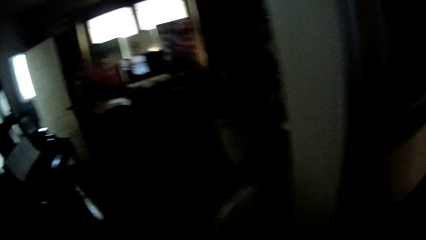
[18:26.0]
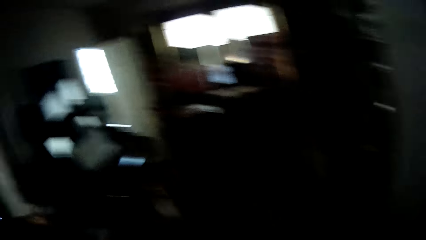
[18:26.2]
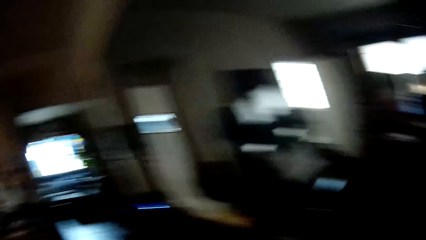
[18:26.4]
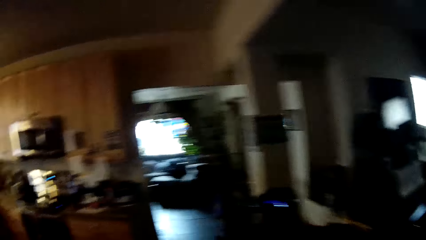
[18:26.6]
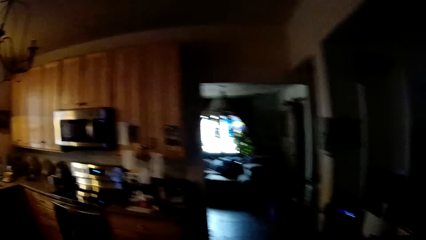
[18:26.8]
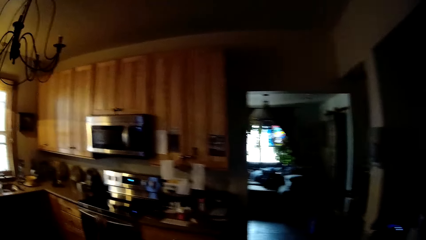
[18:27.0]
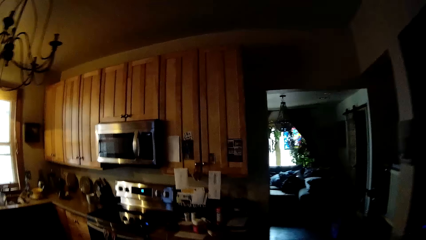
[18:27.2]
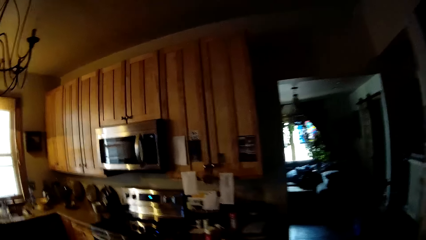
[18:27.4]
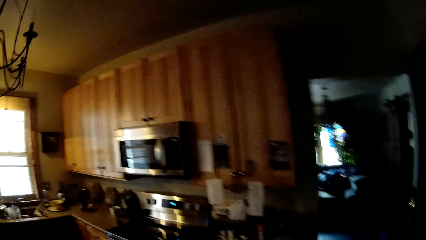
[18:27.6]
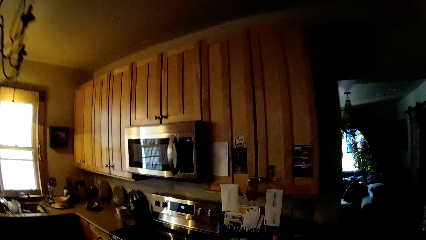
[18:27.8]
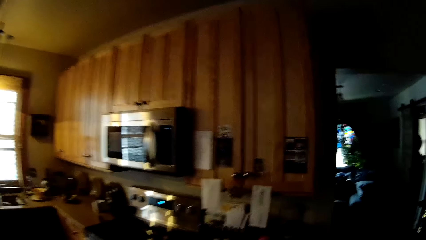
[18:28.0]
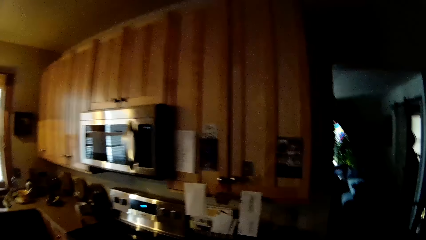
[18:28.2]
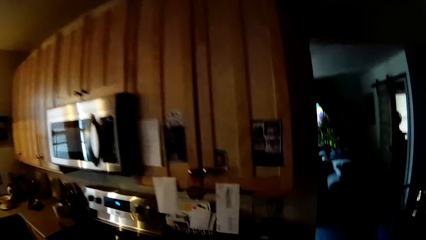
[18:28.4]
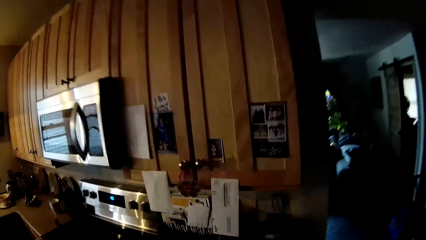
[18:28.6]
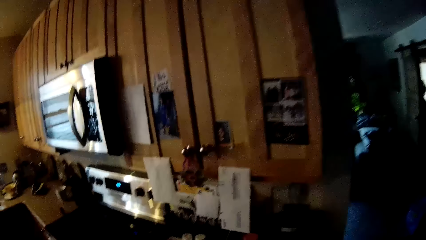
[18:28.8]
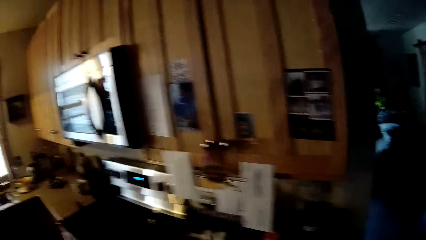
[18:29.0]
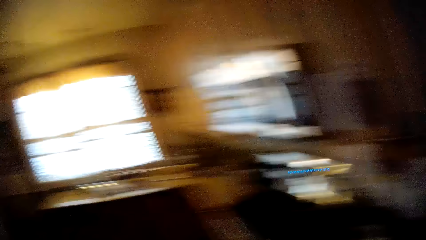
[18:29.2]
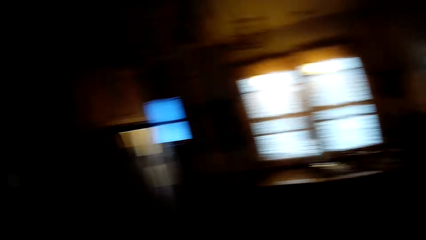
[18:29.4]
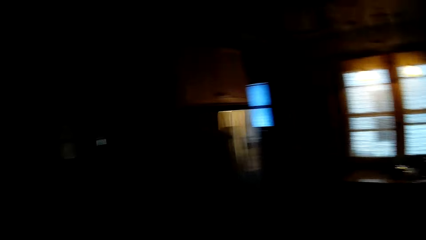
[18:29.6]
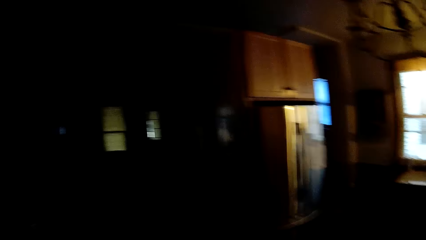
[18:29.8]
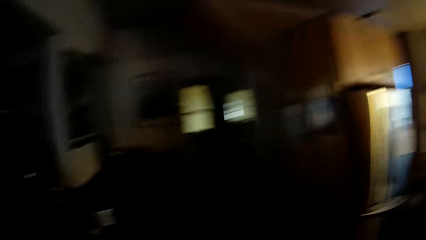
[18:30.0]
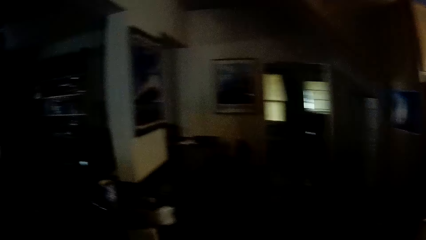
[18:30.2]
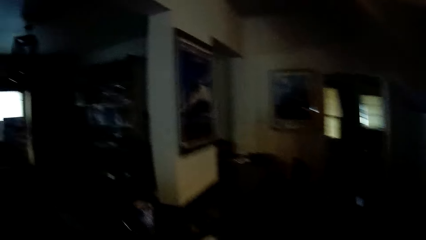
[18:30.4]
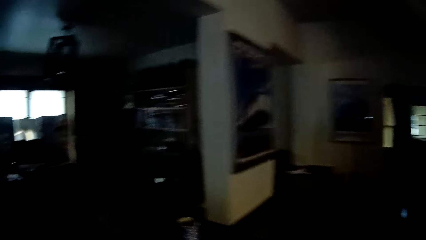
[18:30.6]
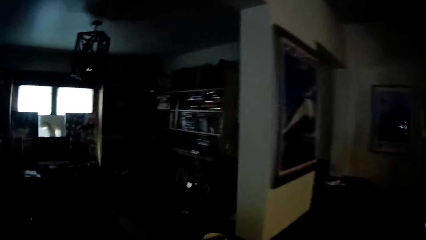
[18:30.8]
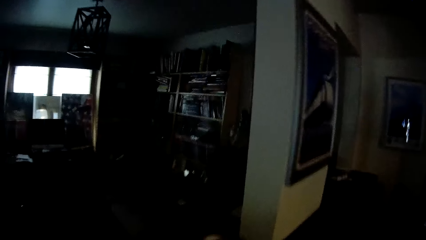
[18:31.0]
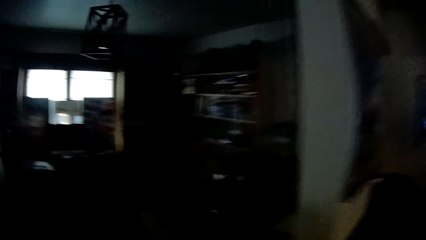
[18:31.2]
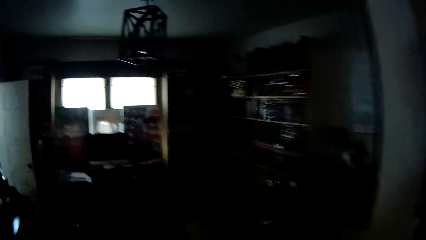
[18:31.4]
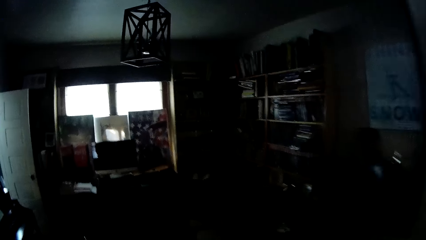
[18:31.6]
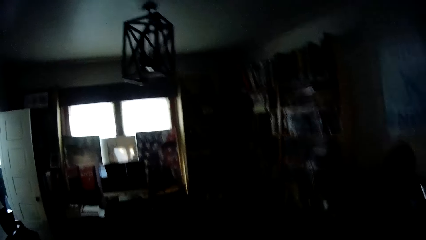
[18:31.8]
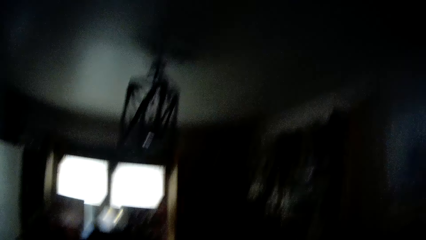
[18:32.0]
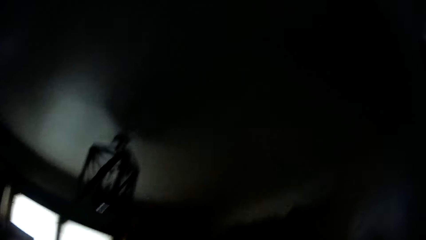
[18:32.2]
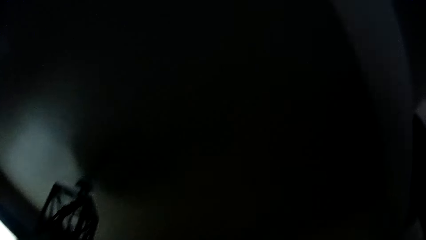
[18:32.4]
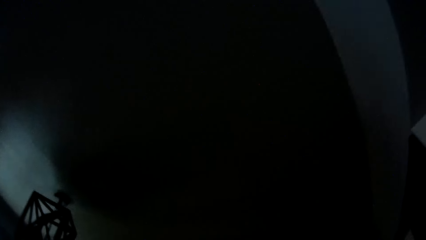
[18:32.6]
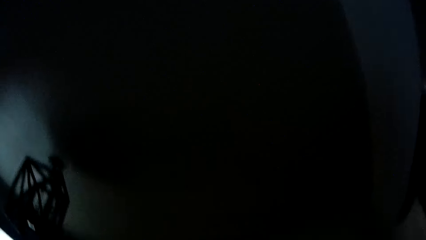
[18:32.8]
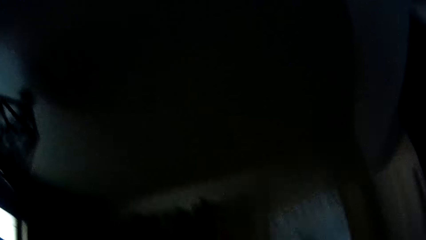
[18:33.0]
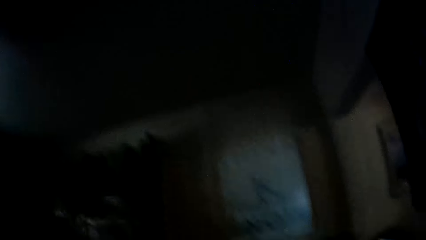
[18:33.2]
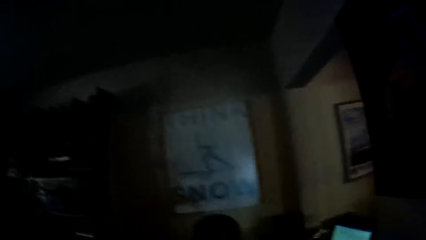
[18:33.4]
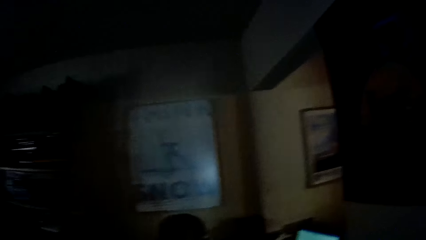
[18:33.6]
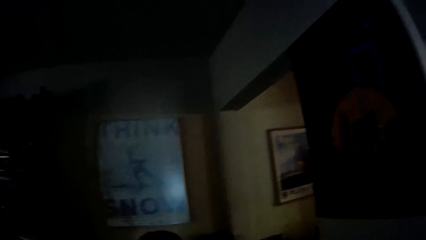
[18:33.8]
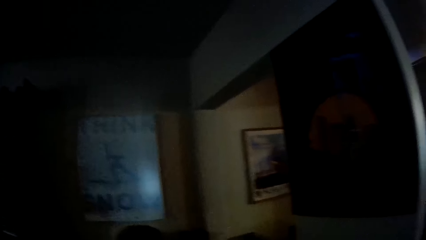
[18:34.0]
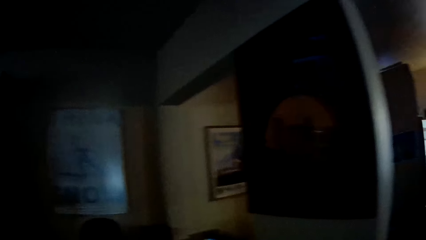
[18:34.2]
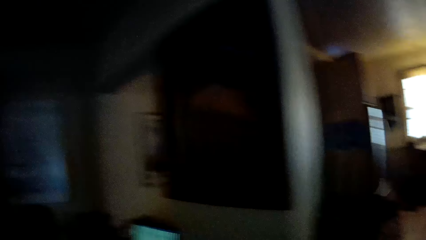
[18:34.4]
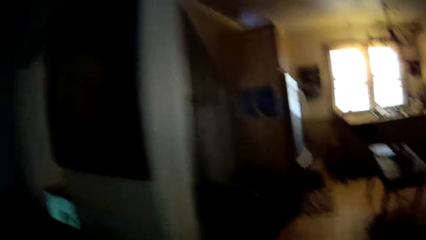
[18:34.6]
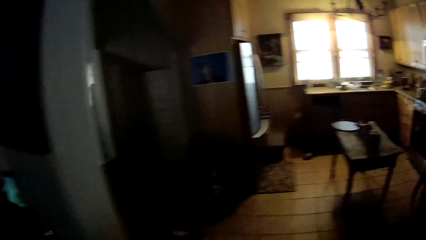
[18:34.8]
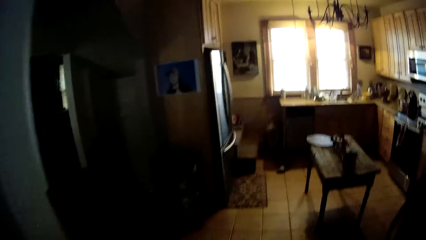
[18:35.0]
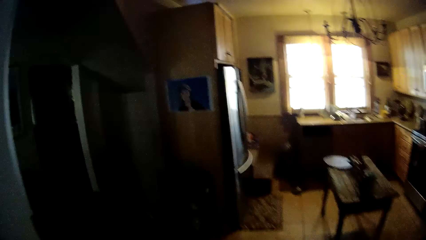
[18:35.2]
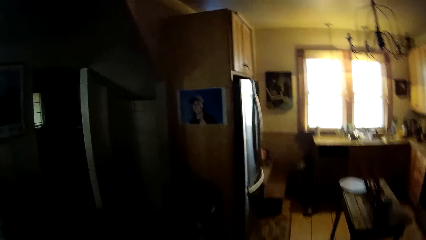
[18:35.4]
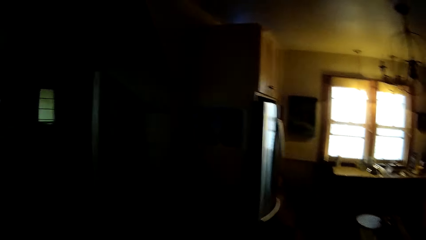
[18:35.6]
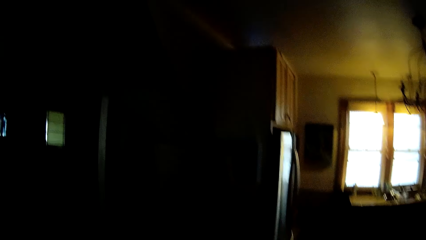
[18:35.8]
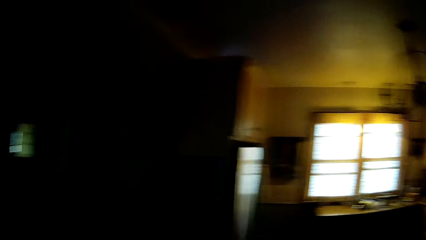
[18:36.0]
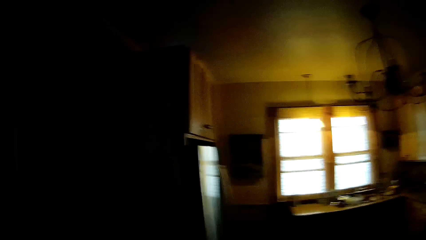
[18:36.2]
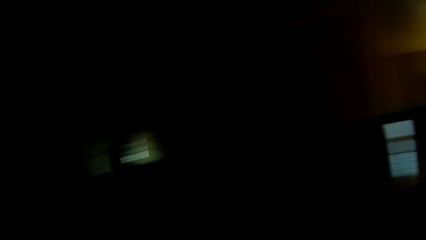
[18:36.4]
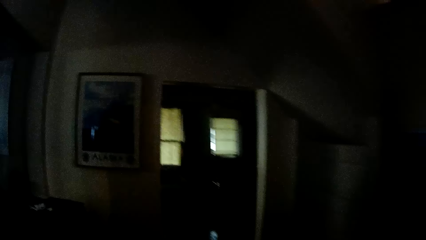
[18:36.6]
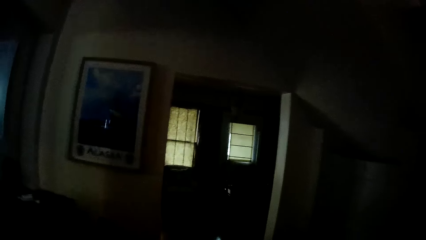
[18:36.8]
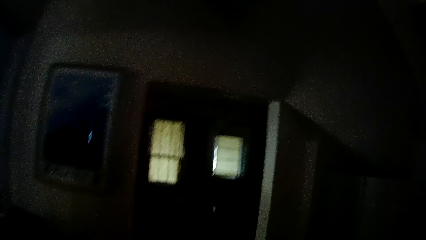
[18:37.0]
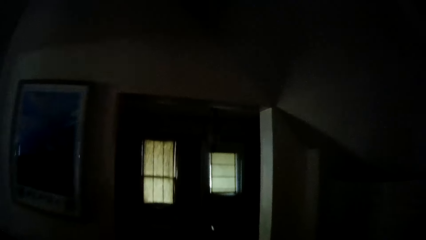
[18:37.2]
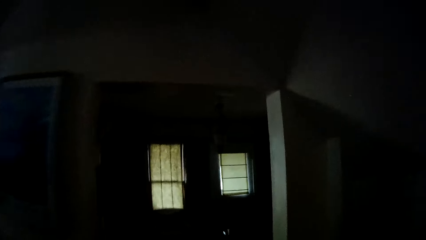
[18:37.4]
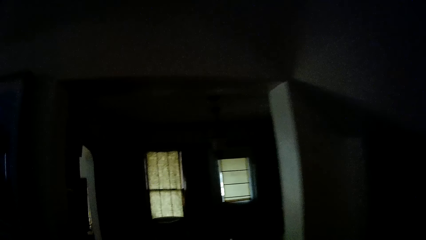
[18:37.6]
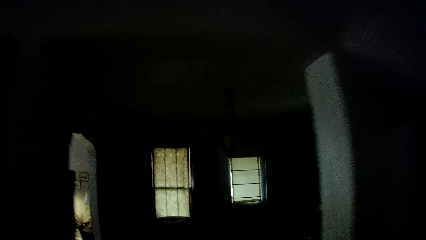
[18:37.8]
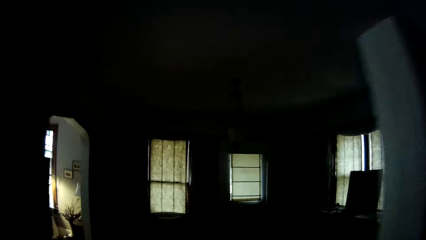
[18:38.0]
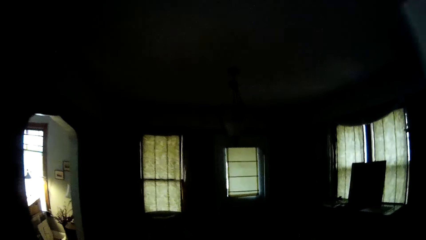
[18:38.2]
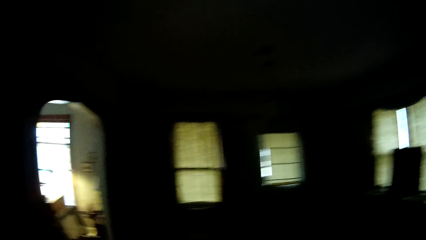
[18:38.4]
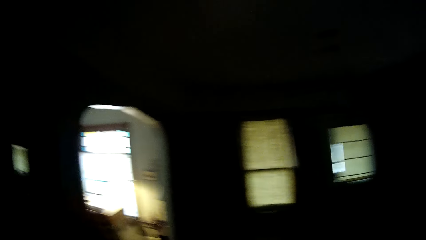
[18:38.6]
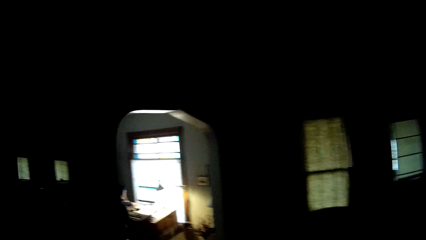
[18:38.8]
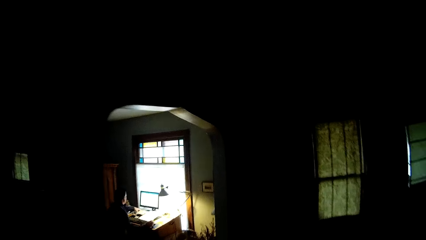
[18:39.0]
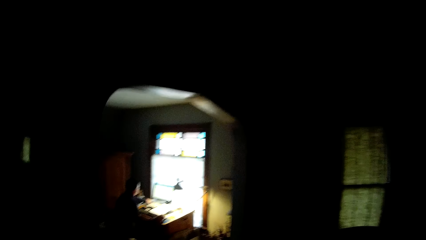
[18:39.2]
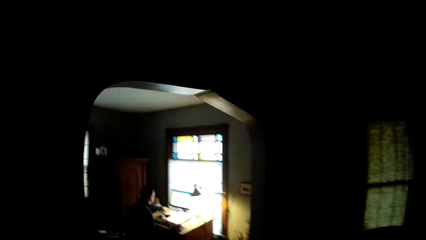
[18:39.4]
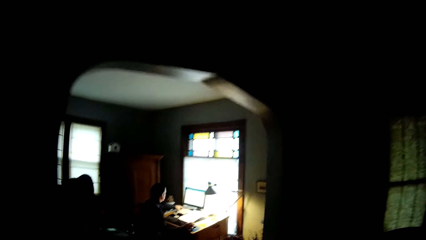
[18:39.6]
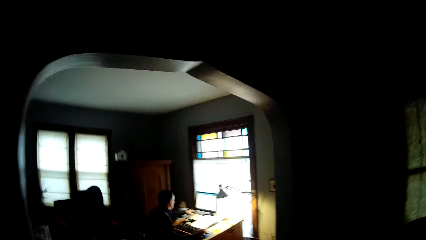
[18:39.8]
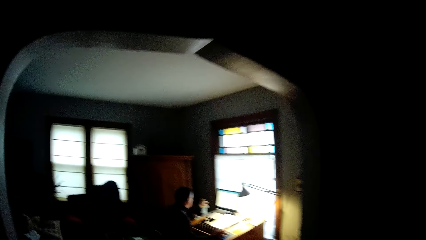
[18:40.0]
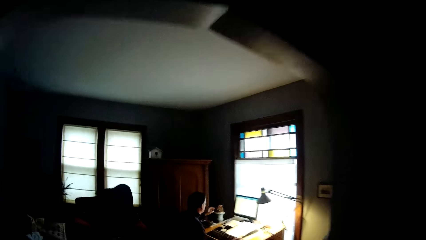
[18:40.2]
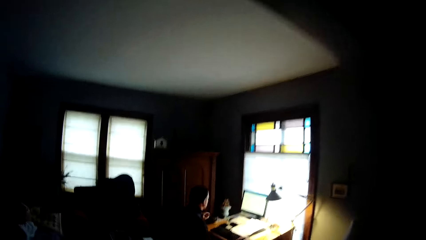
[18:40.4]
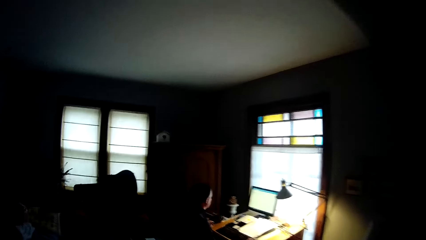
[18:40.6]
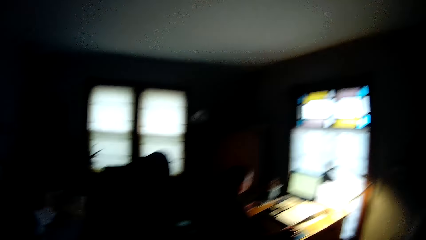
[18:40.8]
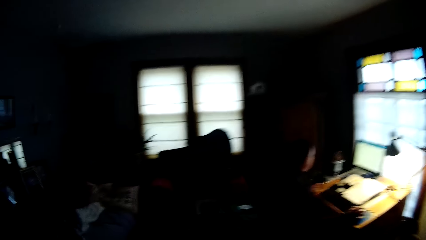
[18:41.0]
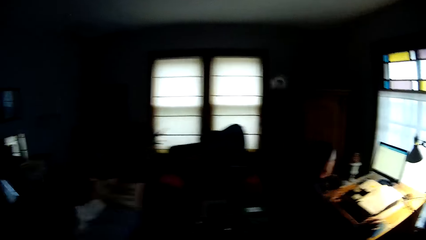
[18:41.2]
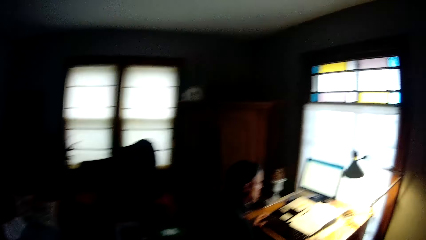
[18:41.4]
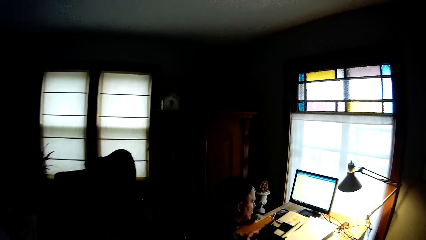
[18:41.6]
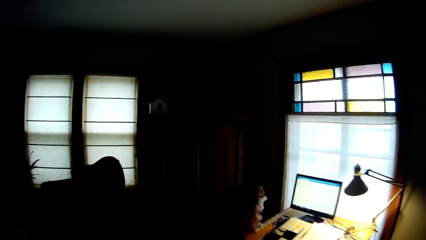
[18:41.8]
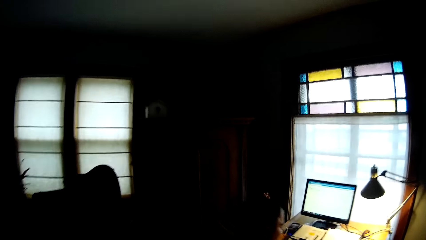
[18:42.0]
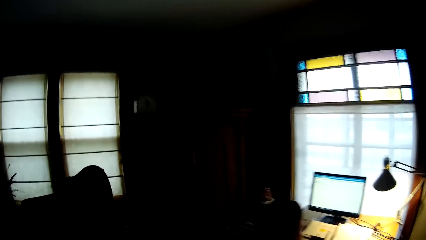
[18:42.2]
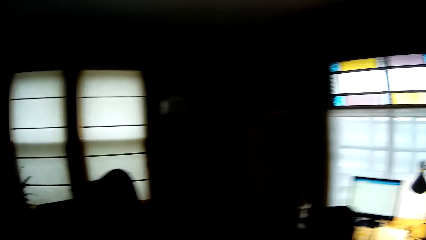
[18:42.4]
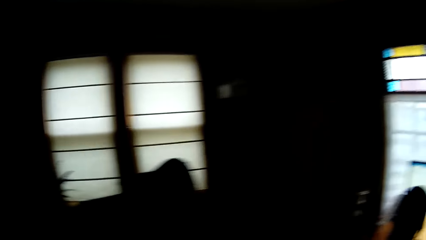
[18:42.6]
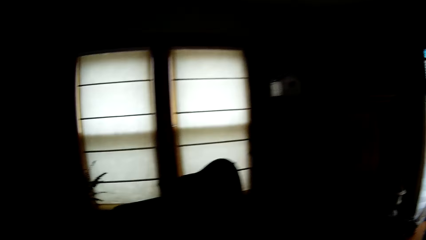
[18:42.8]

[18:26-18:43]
The camera wearer walks around the house. They look around the house and turn around. They walk around the house. They look up and walk forward.
